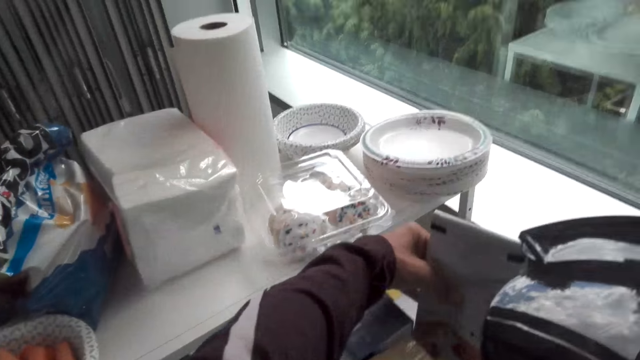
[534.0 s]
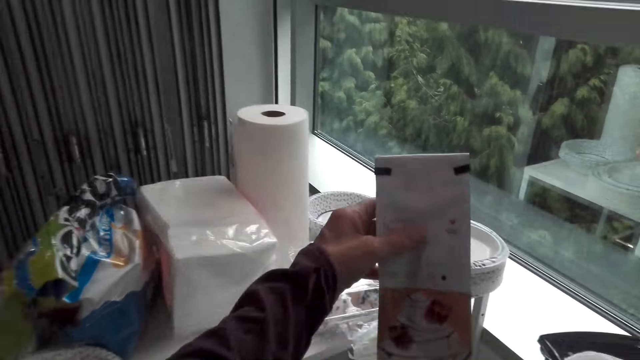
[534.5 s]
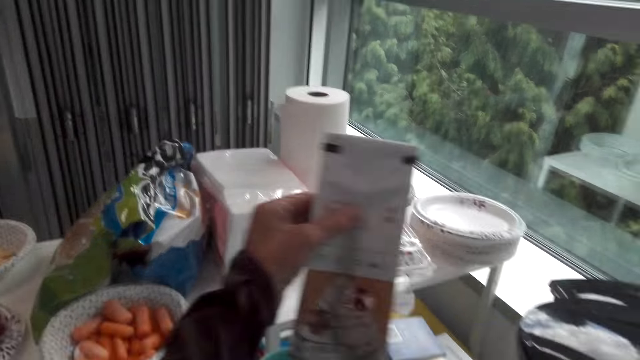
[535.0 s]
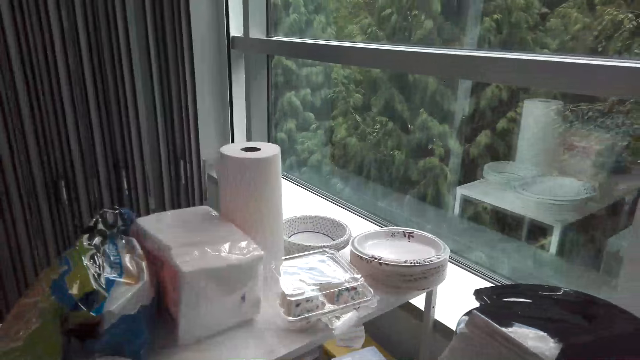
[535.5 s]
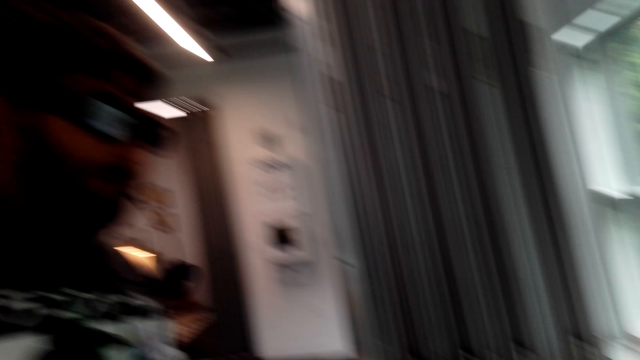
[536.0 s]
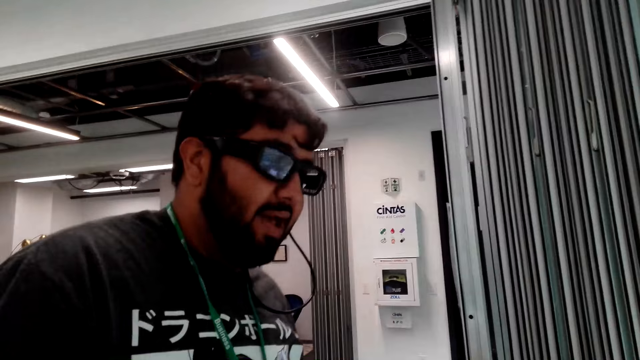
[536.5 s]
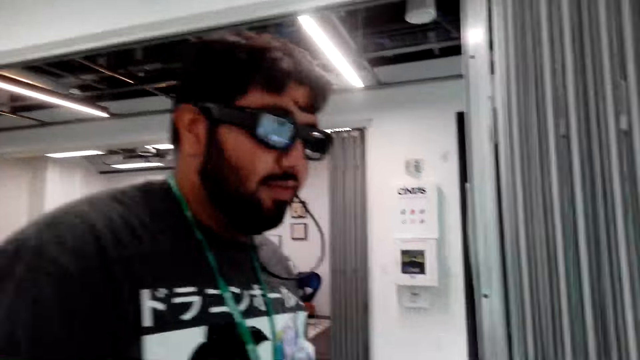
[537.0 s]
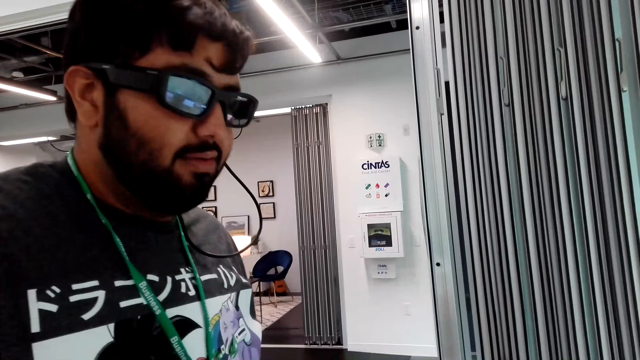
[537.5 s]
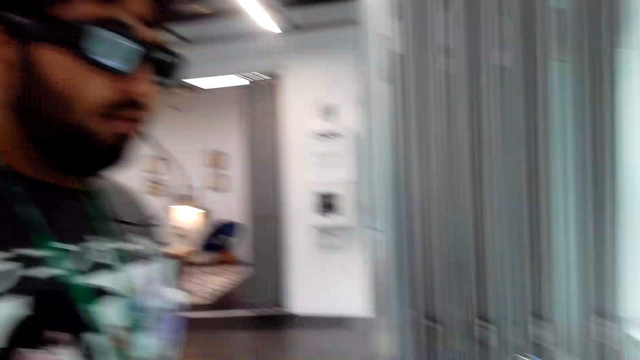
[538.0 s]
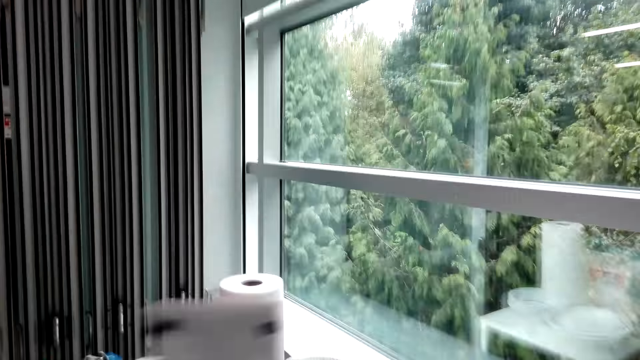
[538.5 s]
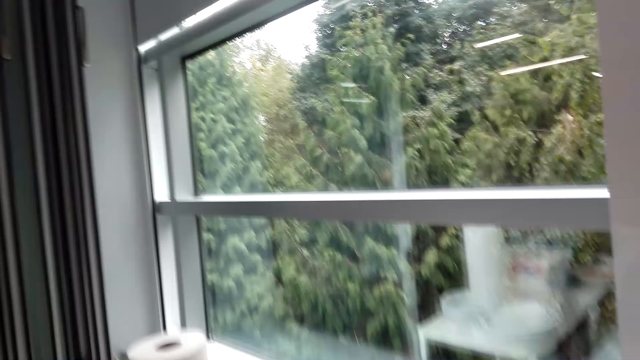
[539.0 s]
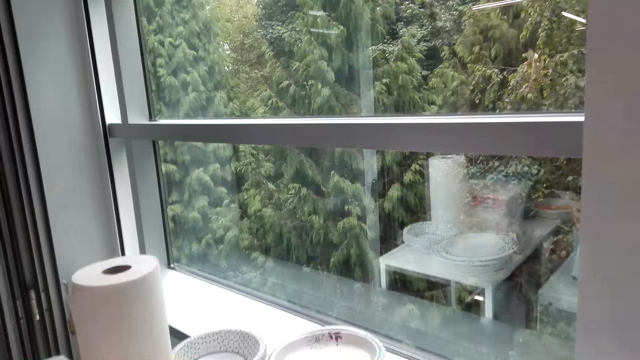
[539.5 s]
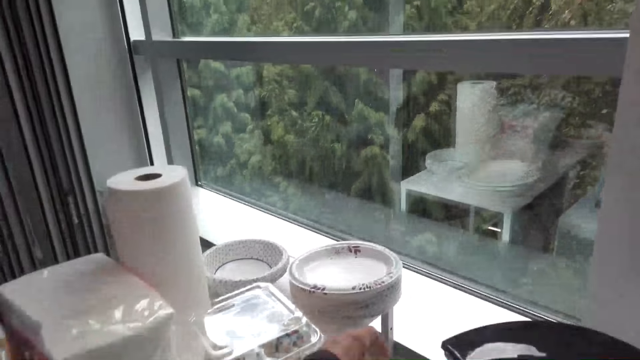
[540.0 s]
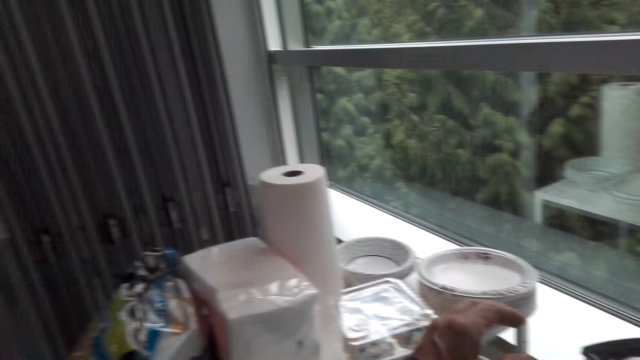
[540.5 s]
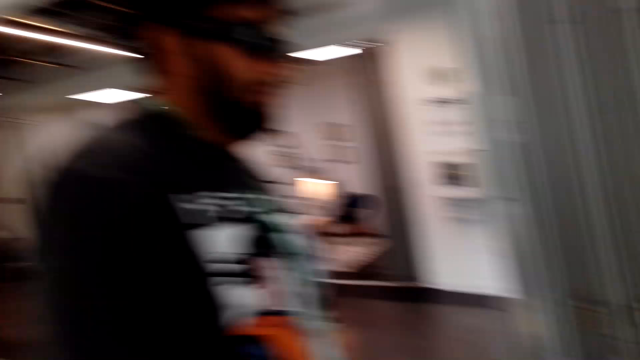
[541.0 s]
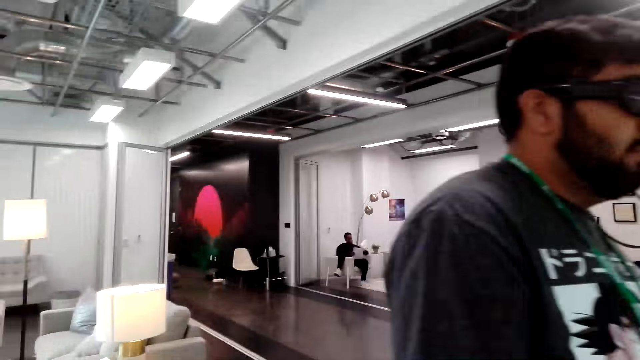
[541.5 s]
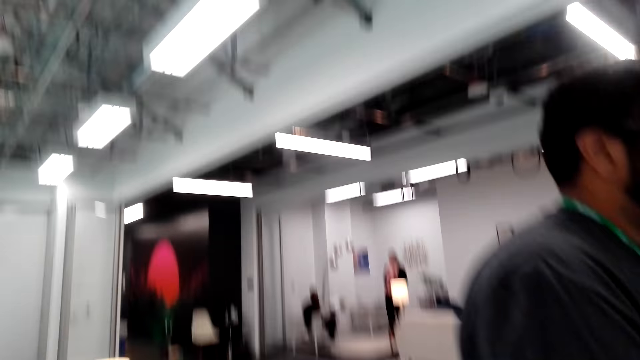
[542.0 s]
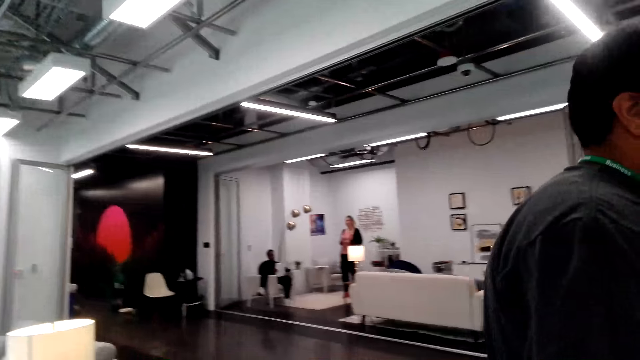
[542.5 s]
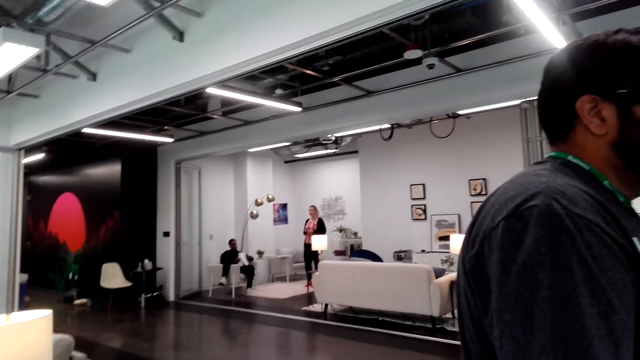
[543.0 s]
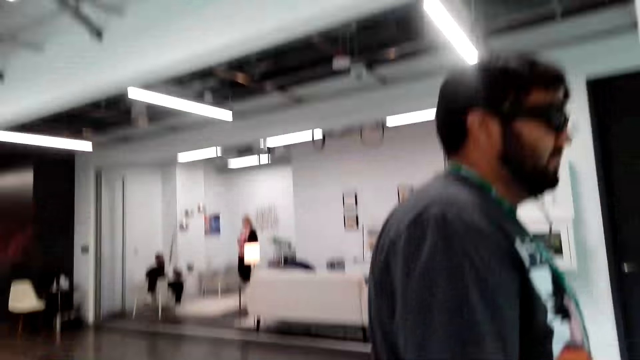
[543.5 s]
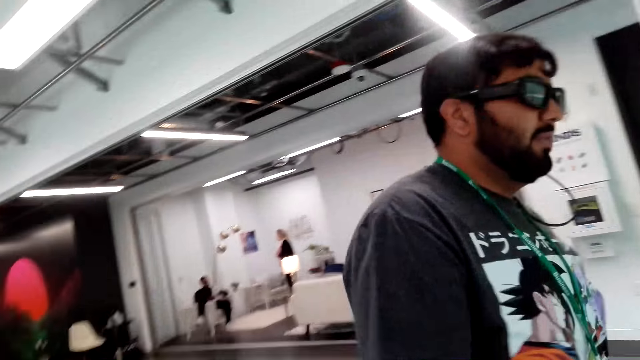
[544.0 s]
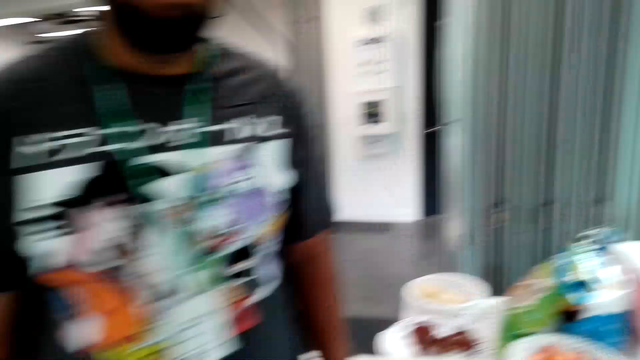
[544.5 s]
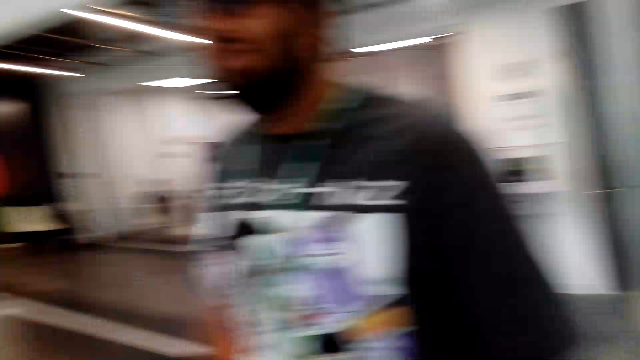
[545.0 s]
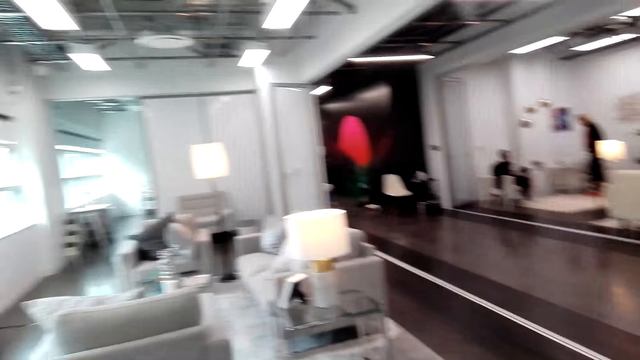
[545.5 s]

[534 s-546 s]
The camera wearer puts down the packet of coffee on the table. They pick something from the table. They converse with a man. They walk around the house.

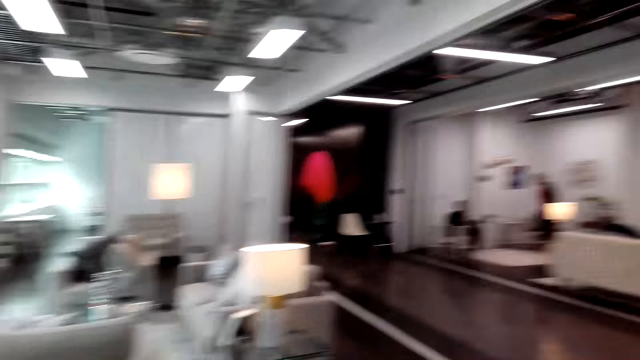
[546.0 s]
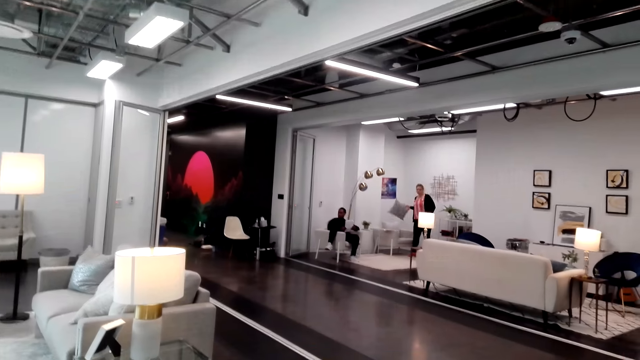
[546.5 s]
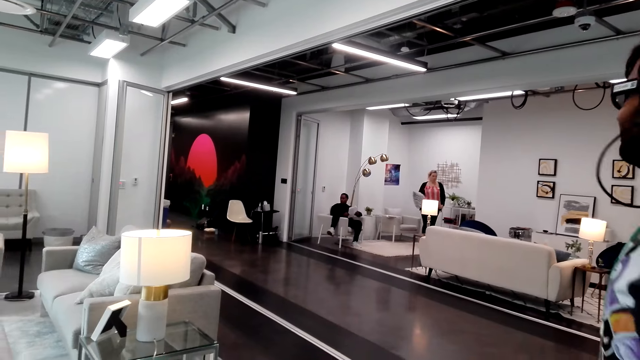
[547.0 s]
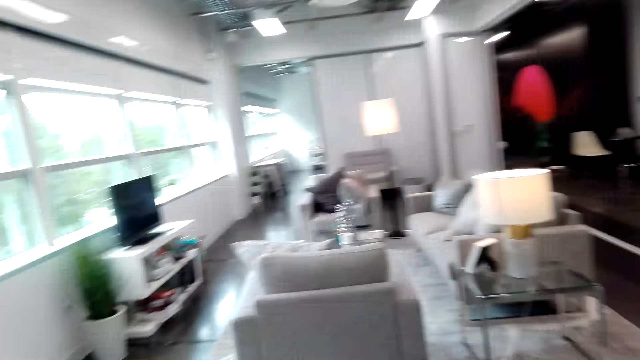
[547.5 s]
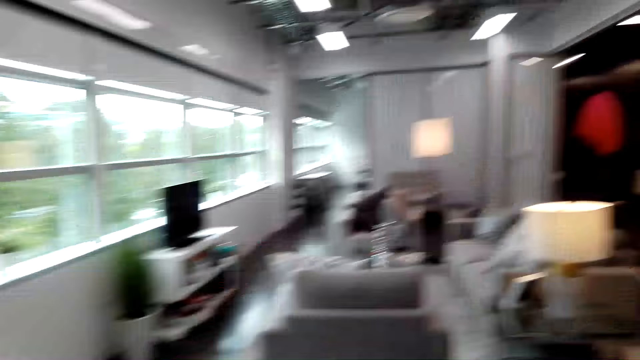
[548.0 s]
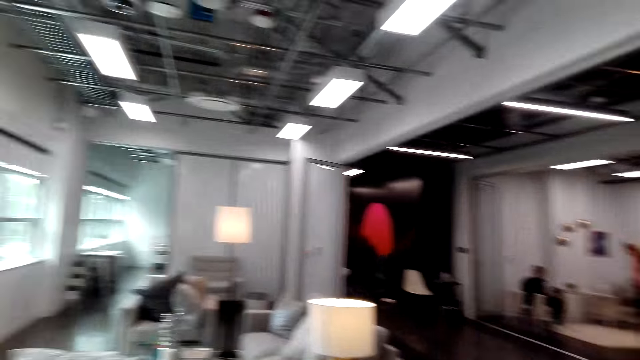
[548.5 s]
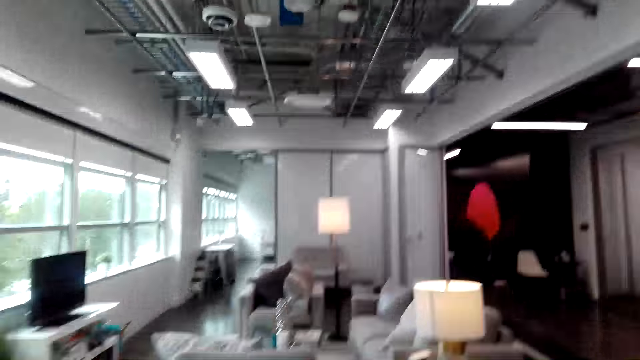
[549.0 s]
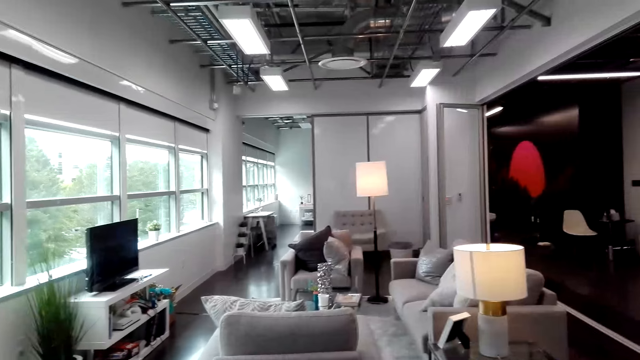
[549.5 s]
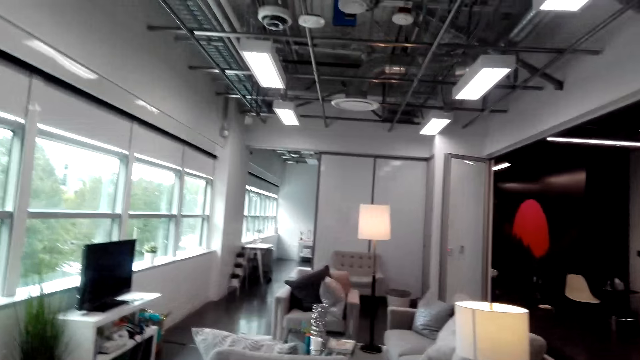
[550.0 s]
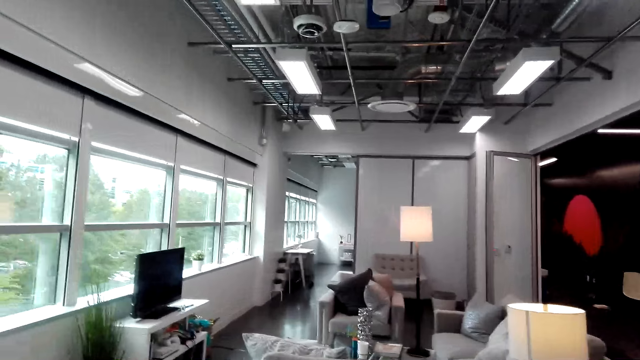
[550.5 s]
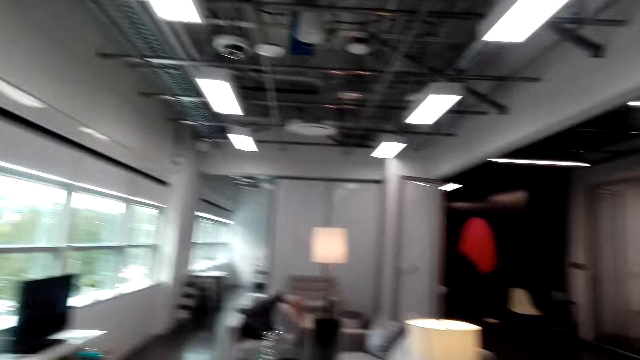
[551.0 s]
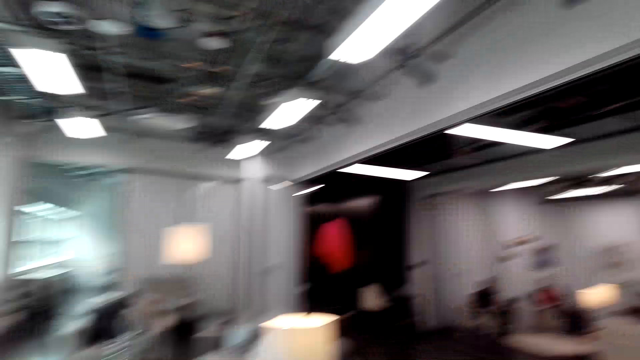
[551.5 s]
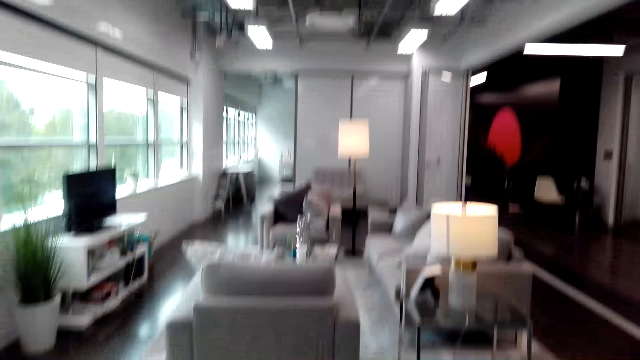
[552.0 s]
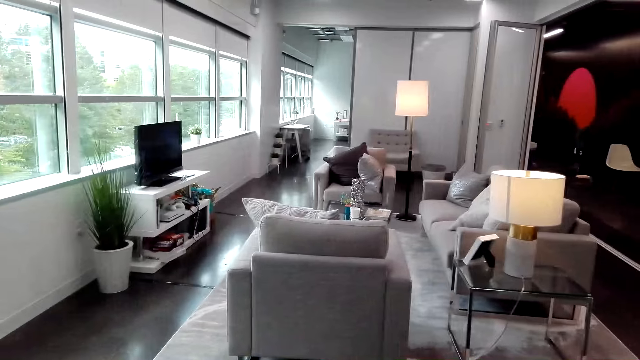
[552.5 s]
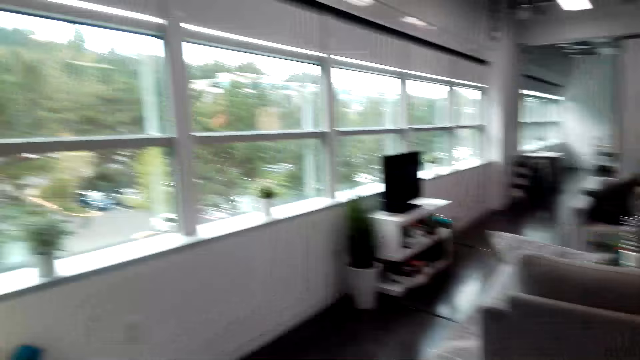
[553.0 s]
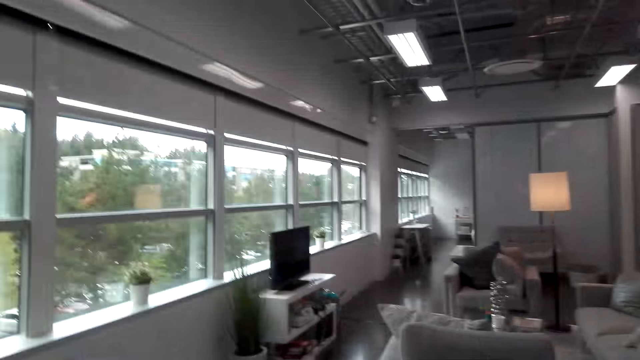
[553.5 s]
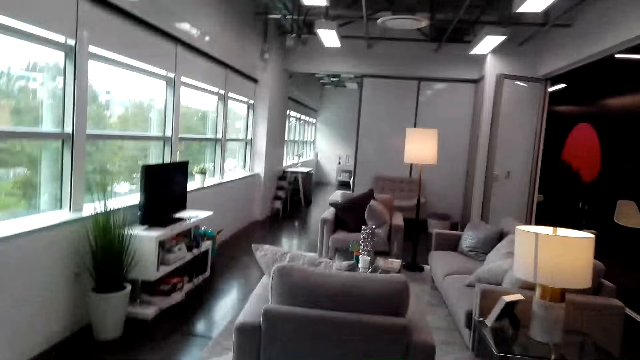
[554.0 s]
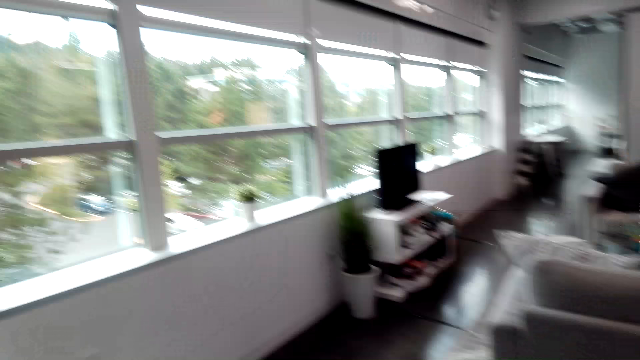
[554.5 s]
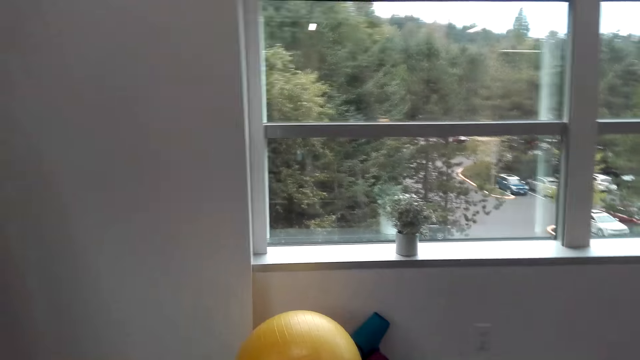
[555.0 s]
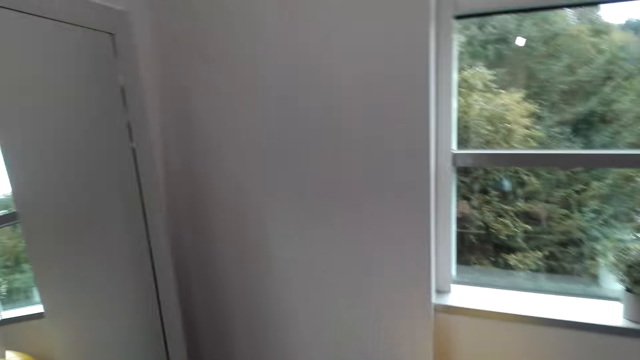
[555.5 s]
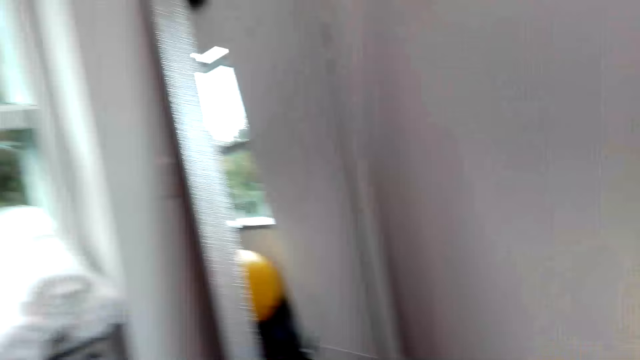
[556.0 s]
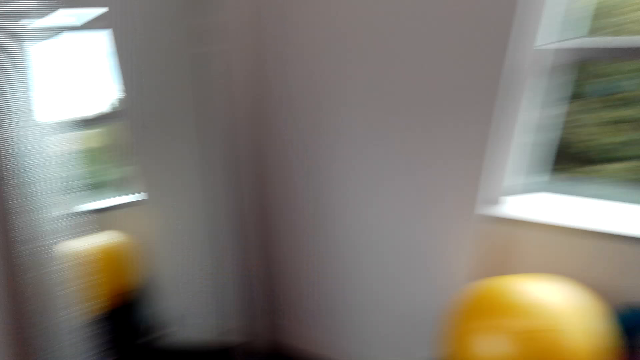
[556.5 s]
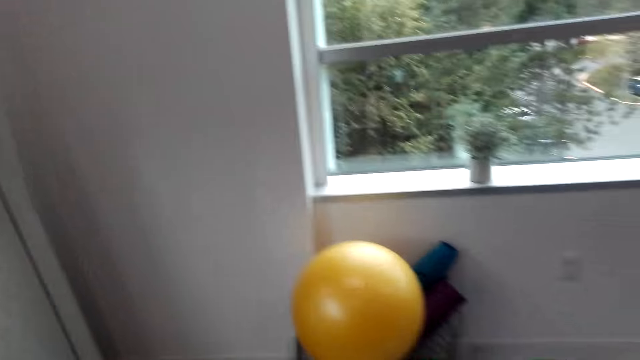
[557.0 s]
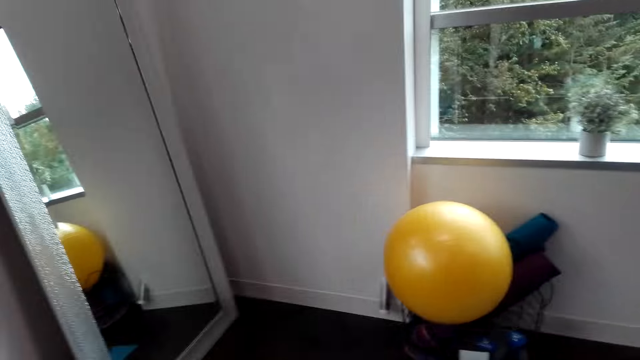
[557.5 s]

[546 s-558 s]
The camera wearer walks towards the living room.
